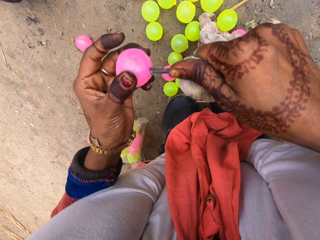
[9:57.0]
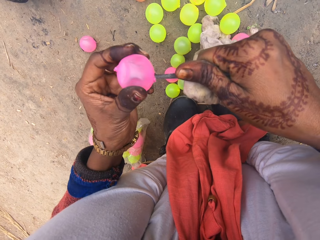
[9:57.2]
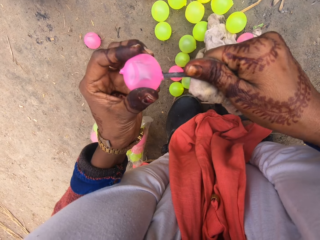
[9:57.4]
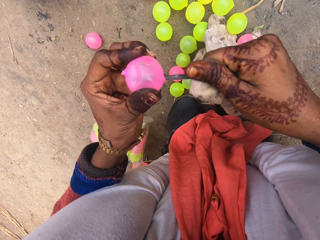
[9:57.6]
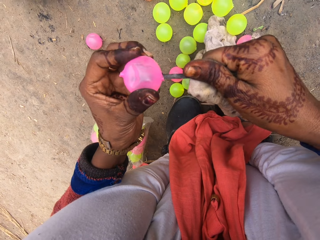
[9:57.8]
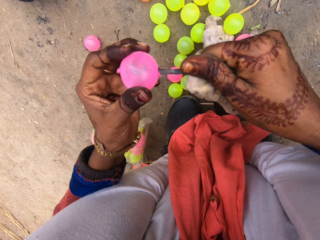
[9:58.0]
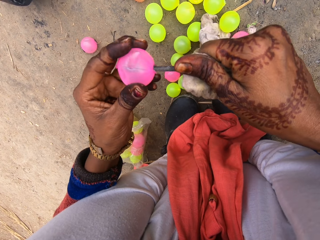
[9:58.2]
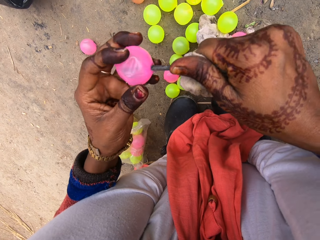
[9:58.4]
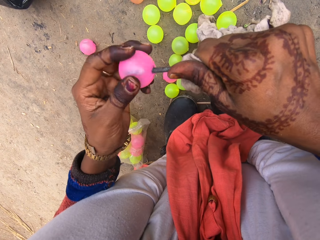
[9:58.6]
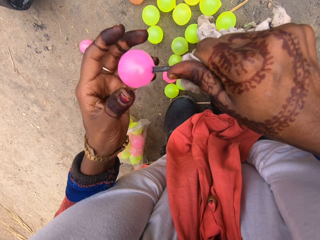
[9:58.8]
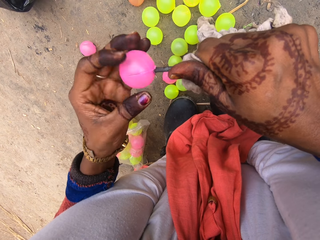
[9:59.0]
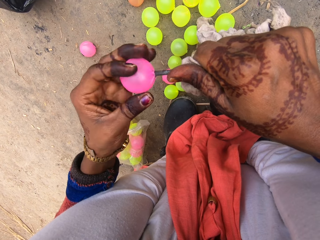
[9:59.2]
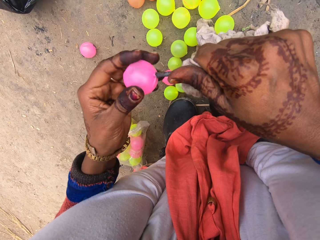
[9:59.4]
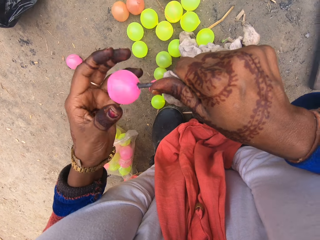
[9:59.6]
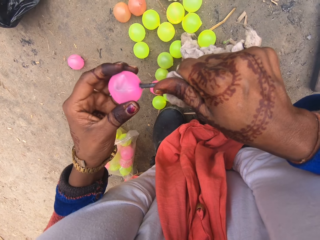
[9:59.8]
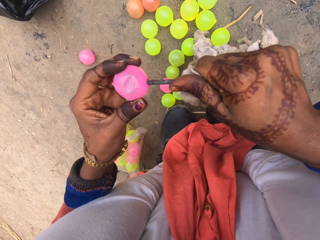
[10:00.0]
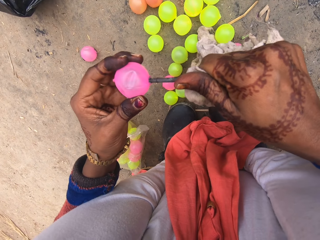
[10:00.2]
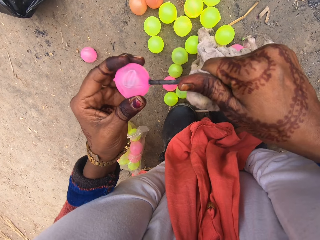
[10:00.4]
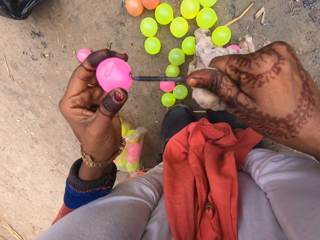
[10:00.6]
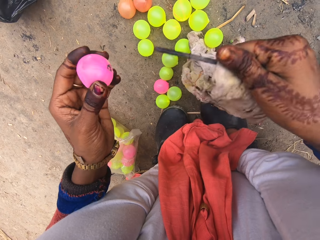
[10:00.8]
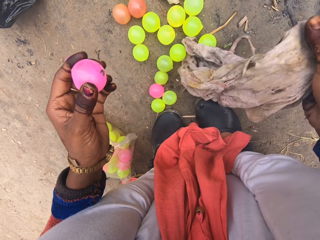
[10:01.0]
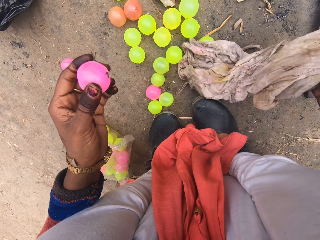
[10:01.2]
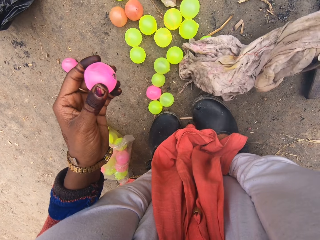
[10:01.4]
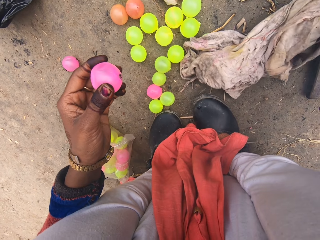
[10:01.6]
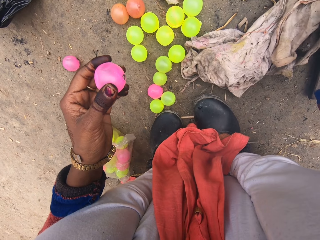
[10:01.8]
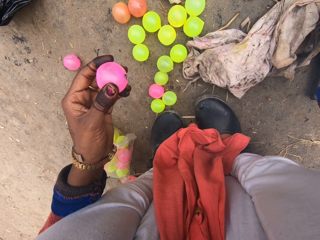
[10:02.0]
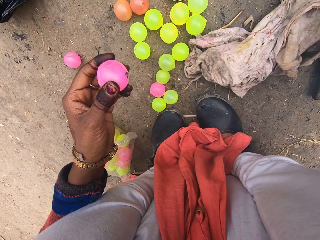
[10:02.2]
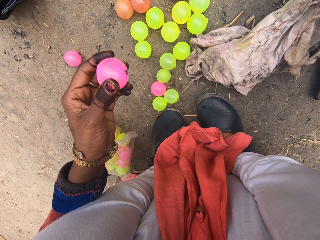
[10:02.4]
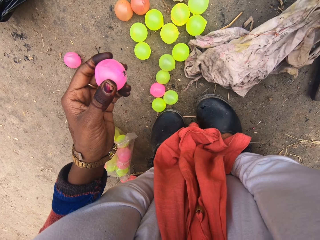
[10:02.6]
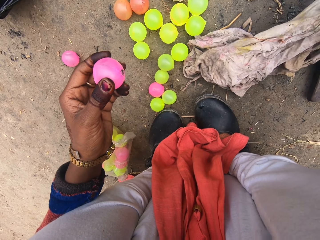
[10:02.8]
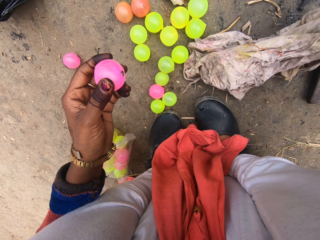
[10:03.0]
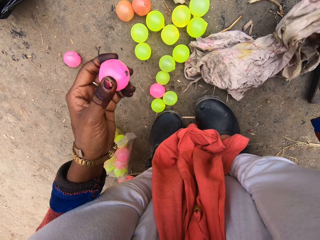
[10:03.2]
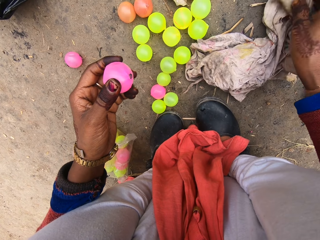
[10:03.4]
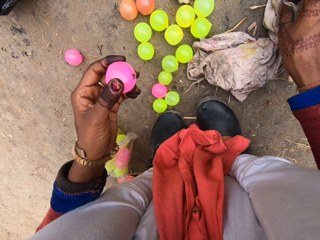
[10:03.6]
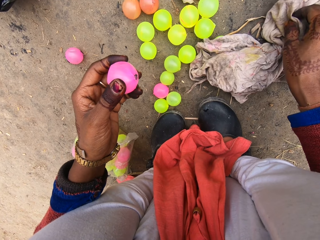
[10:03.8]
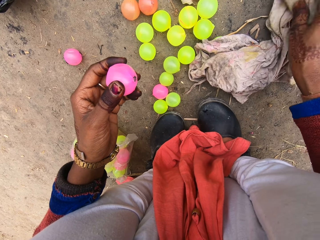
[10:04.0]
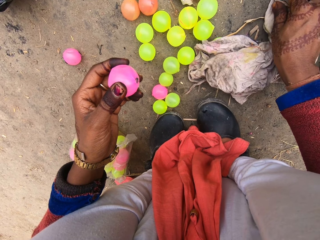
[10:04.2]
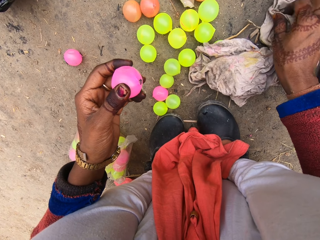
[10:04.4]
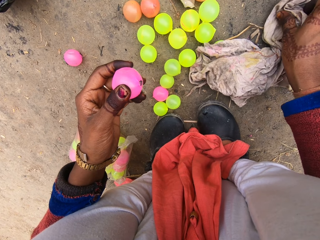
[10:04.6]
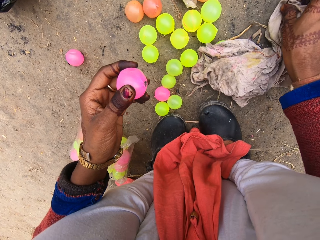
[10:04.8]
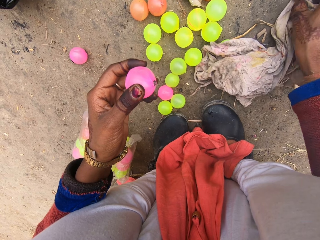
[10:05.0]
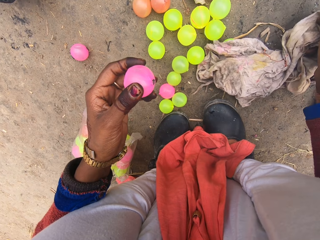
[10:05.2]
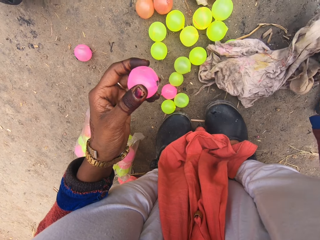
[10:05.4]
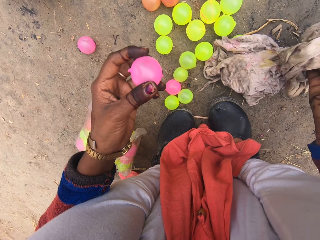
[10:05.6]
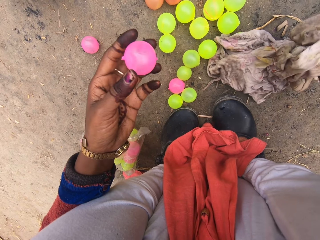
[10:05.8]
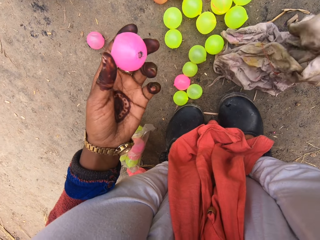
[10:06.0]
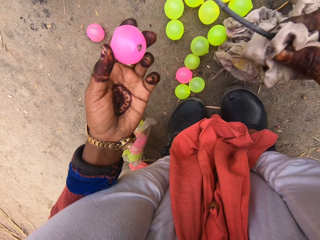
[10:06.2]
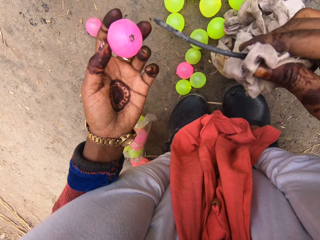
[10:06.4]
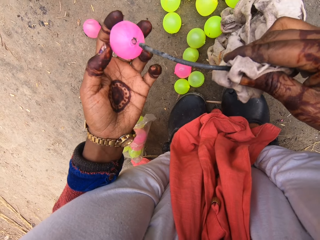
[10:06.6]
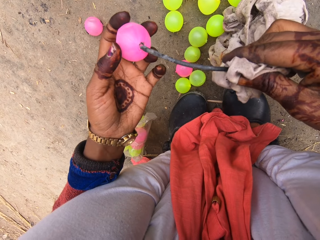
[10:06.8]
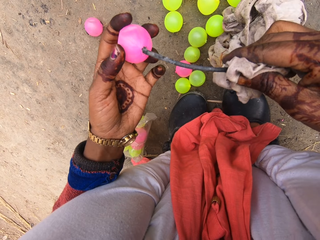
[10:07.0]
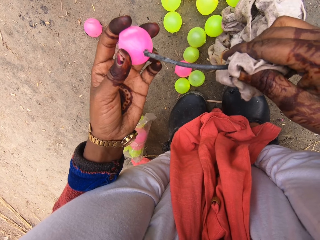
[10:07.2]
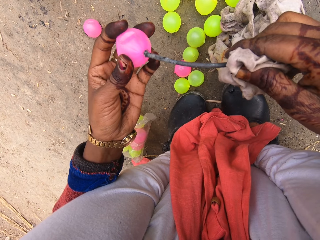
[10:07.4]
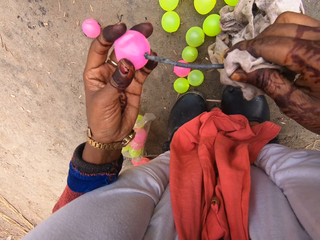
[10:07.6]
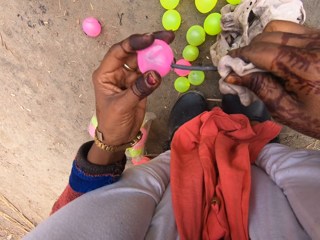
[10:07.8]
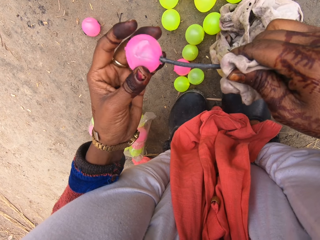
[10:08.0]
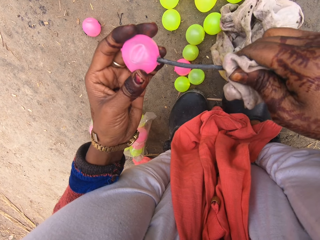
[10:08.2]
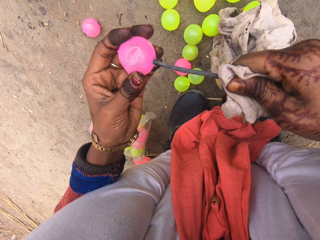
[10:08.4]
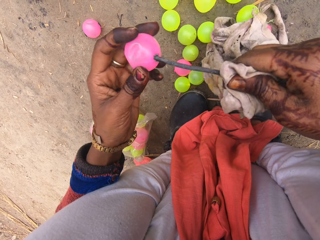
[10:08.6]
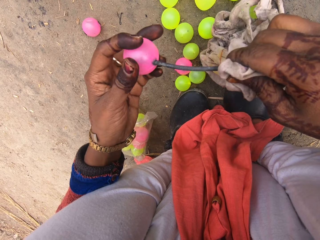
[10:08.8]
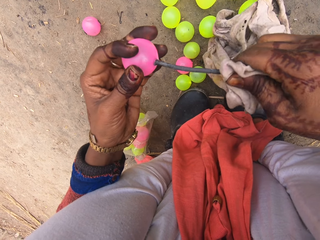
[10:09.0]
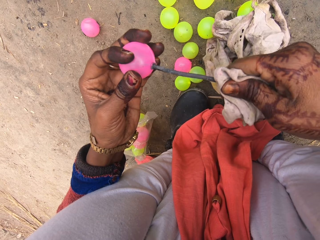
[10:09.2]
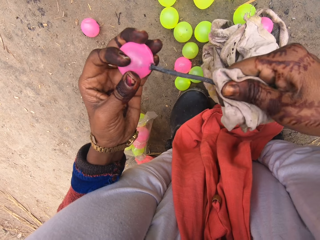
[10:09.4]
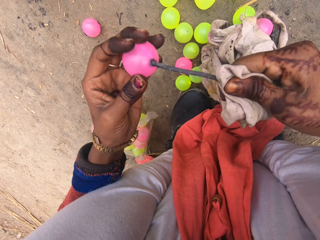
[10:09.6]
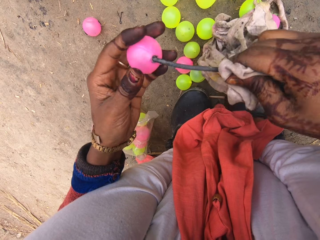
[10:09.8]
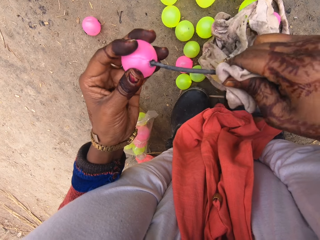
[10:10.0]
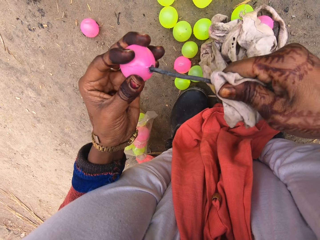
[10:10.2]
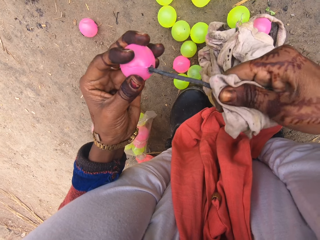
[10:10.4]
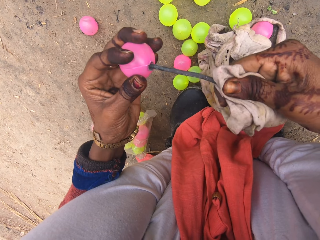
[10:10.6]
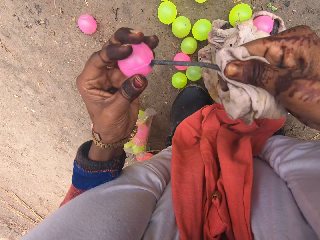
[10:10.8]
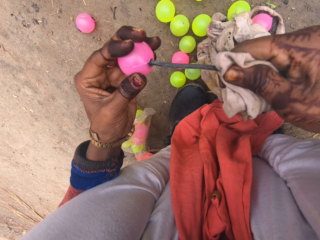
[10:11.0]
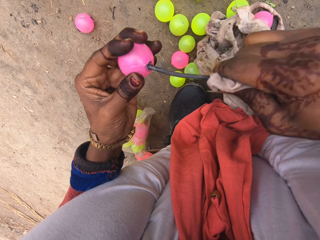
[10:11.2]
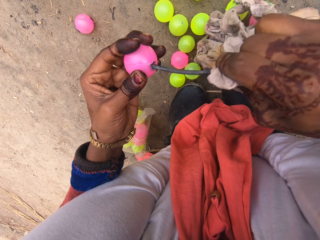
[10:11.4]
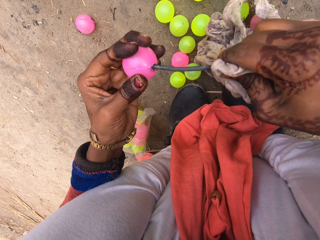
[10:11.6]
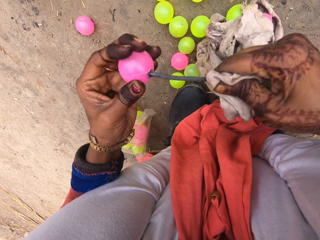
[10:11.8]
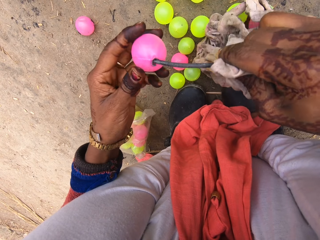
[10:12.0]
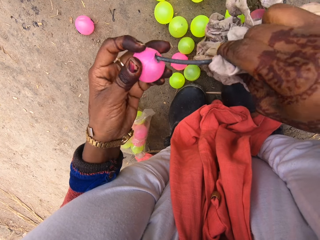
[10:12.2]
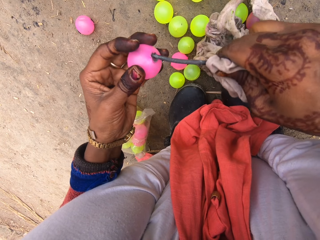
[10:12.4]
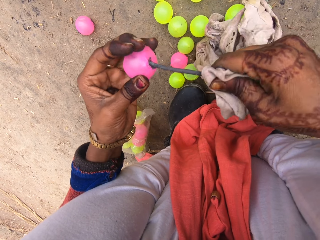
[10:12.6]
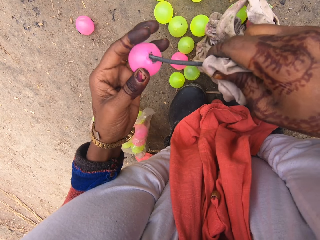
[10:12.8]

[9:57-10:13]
The camera wearer puts down the nail. They pick up another hot nail from the ground with the cloth. They make a hole in the ball with the hot nail.

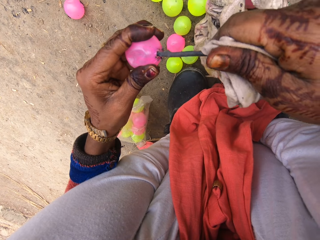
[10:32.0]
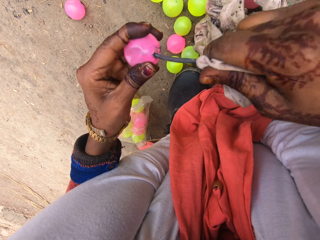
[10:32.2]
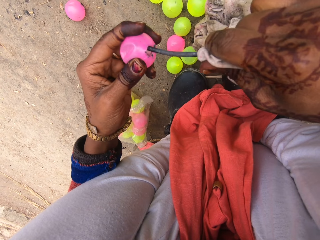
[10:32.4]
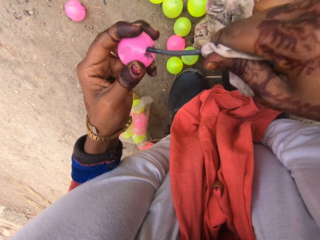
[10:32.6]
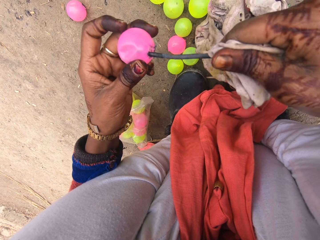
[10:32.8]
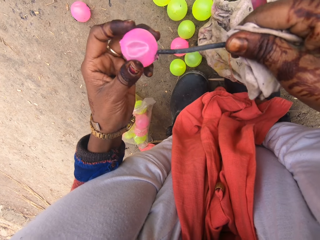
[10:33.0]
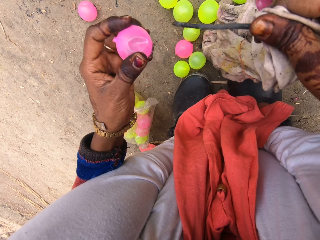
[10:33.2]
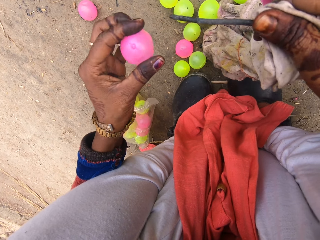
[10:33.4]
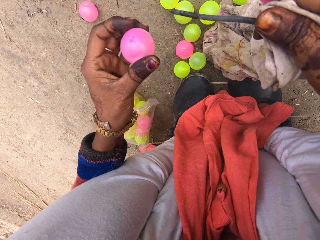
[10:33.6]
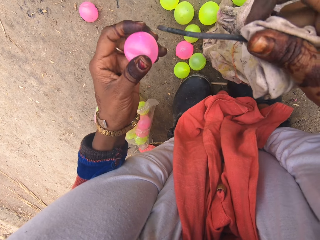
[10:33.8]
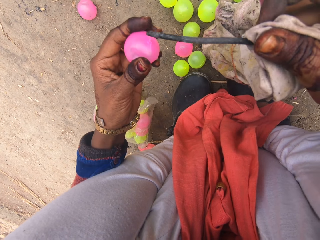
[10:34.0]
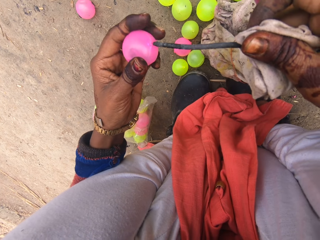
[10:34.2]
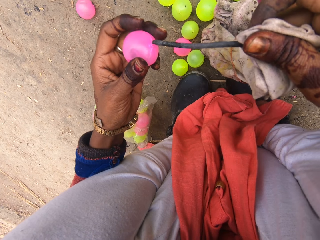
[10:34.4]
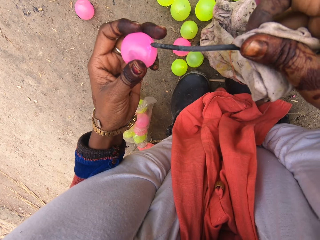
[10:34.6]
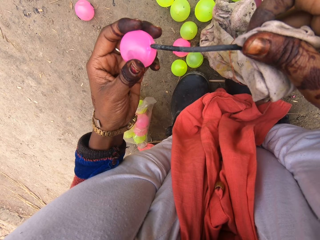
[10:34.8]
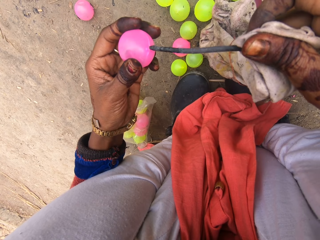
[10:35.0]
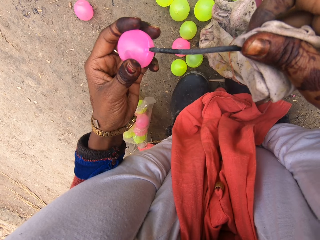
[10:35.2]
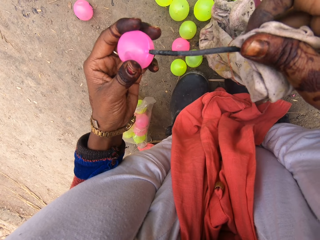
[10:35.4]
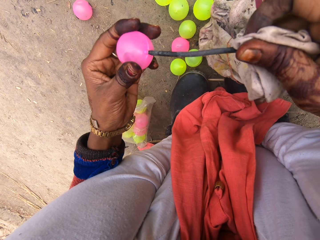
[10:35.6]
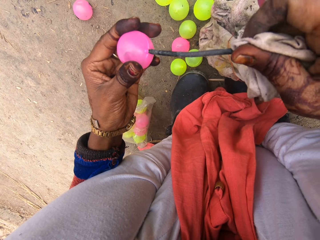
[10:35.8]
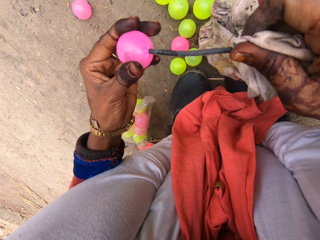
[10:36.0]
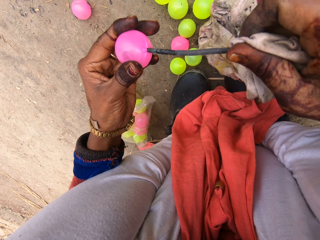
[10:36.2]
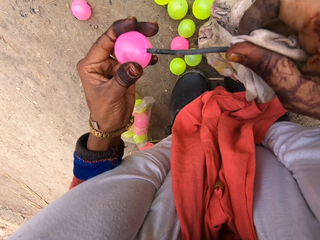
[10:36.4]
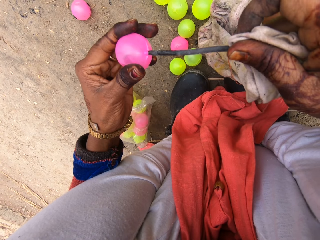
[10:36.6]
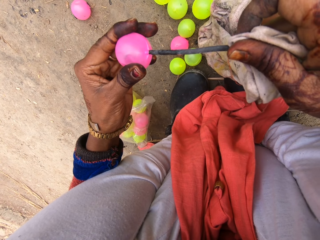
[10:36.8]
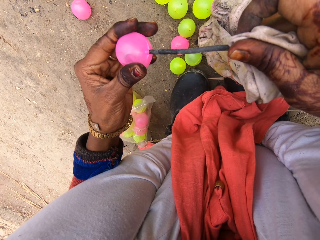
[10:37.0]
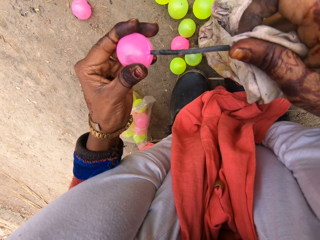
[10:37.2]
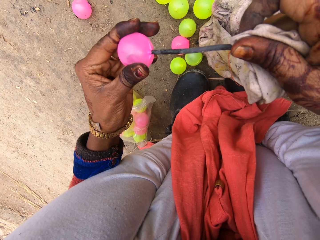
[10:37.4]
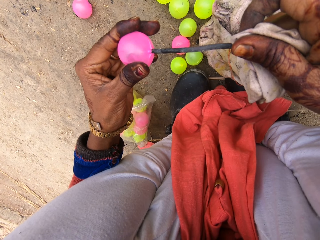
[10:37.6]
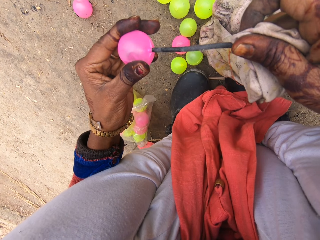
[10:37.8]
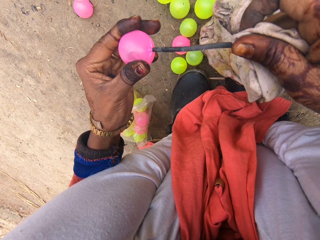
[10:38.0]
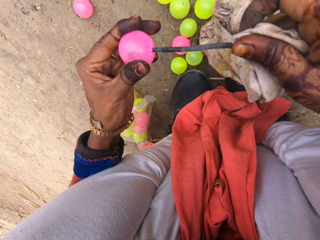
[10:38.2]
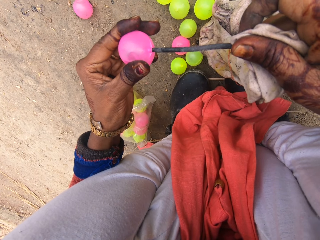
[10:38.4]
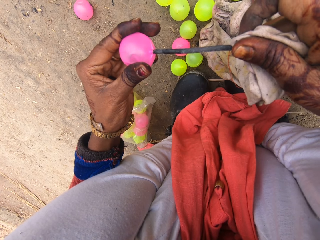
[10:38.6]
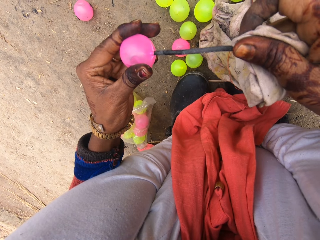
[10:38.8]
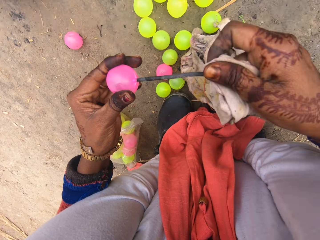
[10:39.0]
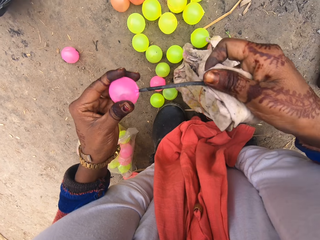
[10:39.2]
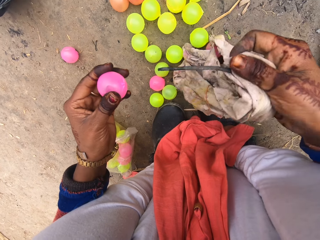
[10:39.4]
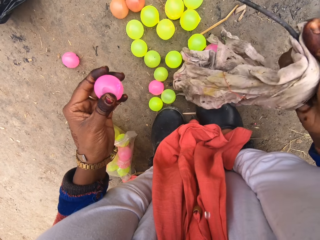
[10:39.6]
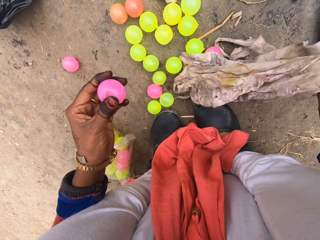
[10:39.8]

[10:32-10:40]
The camera wearer turns the plastic ball. They make a hole in the ball with the hot nail.
